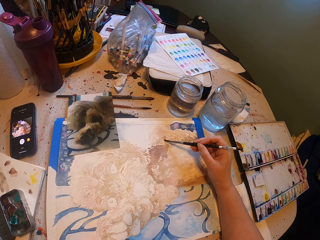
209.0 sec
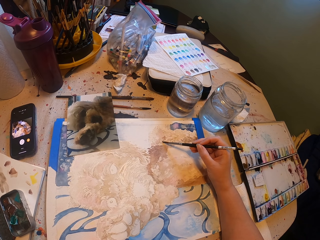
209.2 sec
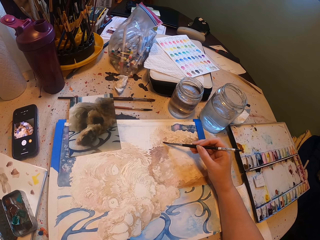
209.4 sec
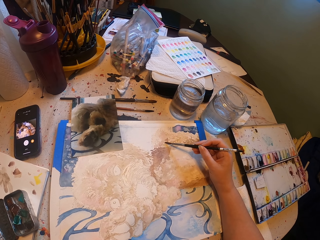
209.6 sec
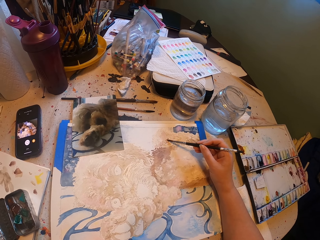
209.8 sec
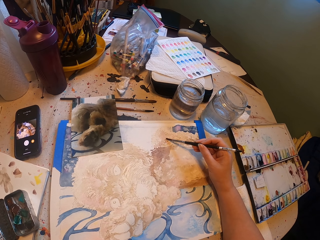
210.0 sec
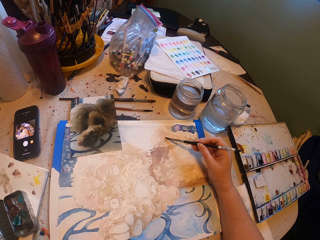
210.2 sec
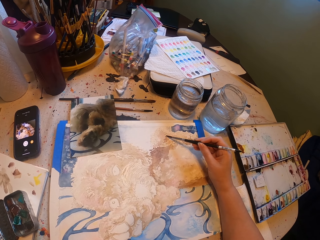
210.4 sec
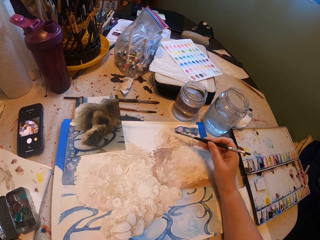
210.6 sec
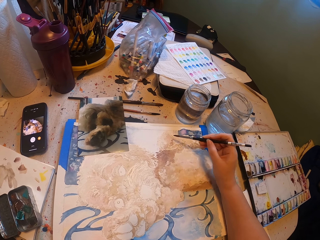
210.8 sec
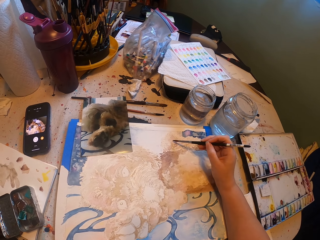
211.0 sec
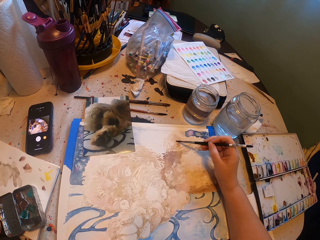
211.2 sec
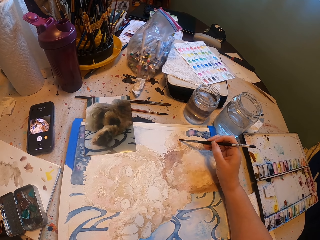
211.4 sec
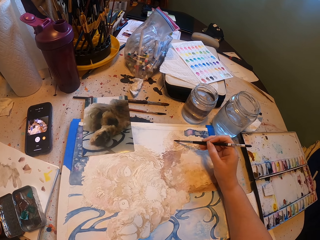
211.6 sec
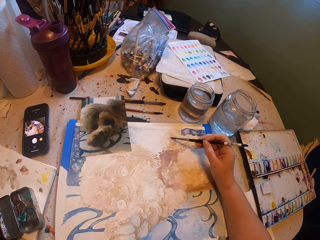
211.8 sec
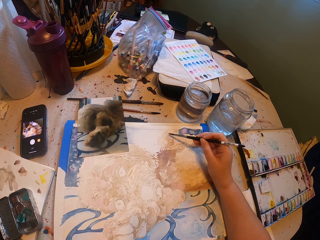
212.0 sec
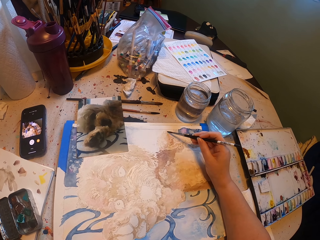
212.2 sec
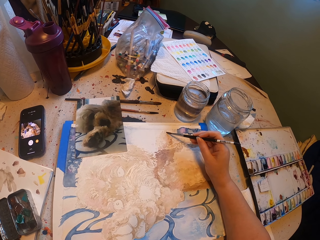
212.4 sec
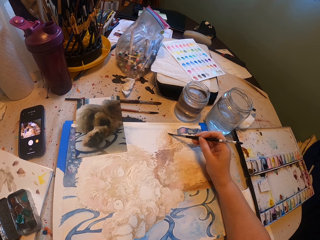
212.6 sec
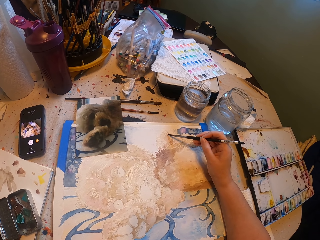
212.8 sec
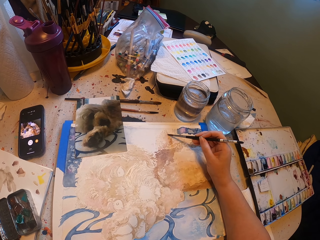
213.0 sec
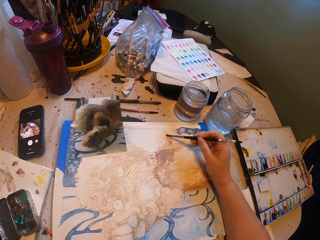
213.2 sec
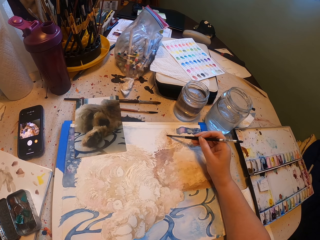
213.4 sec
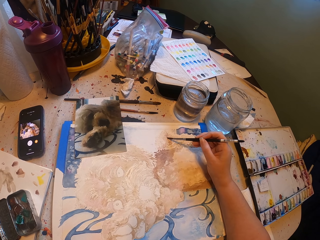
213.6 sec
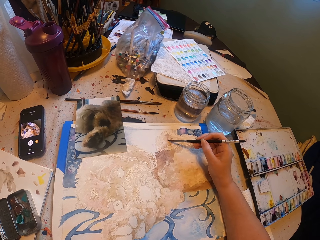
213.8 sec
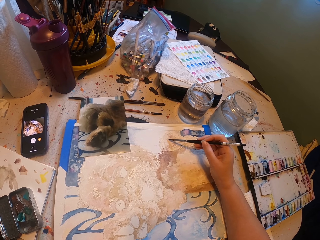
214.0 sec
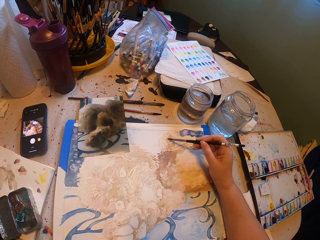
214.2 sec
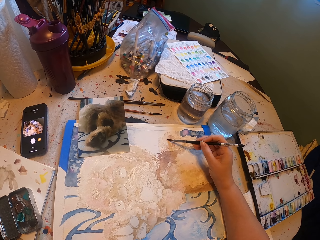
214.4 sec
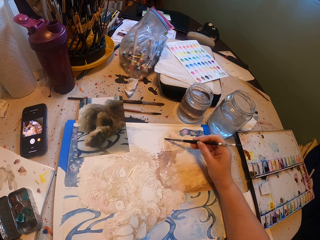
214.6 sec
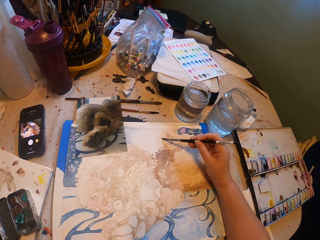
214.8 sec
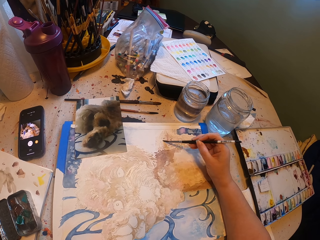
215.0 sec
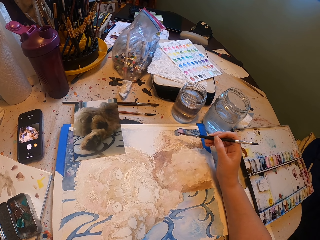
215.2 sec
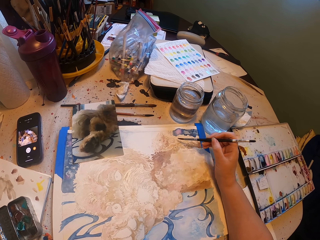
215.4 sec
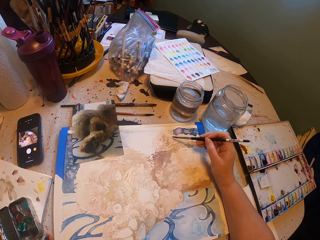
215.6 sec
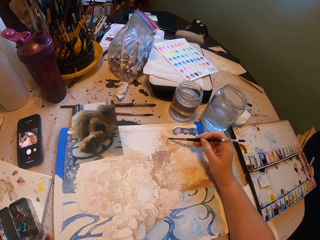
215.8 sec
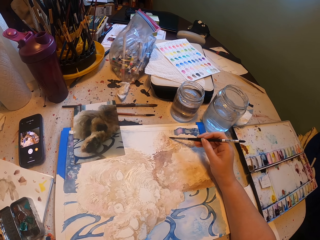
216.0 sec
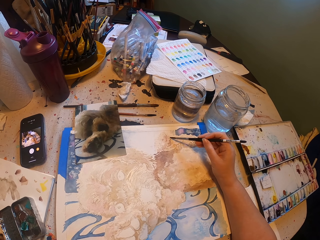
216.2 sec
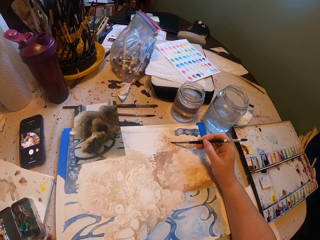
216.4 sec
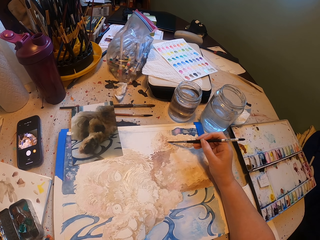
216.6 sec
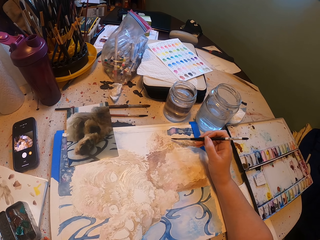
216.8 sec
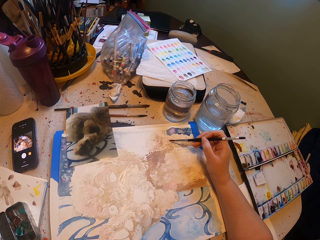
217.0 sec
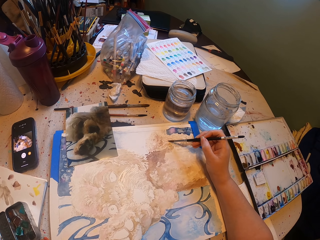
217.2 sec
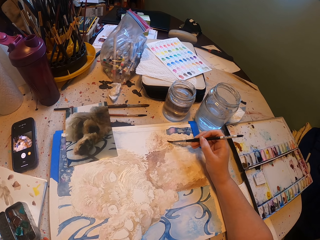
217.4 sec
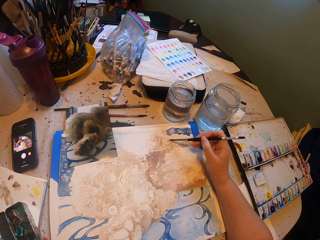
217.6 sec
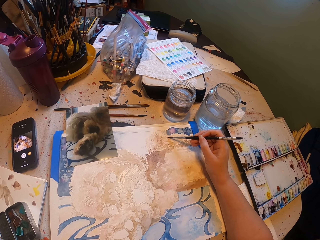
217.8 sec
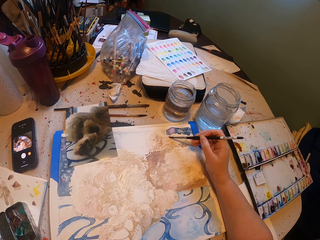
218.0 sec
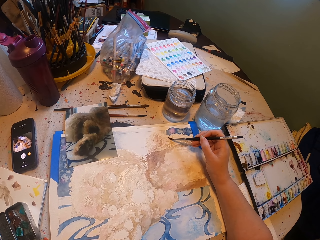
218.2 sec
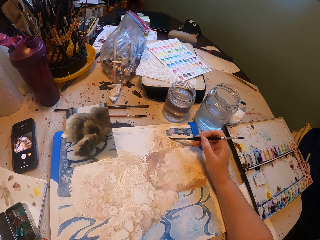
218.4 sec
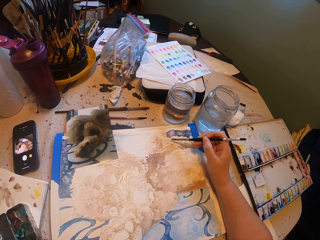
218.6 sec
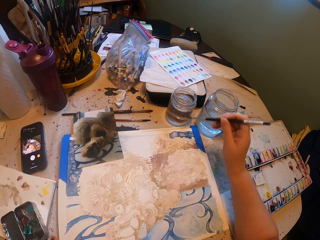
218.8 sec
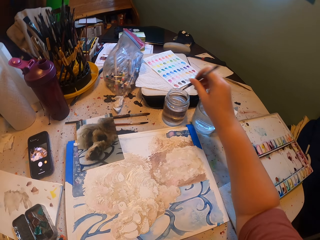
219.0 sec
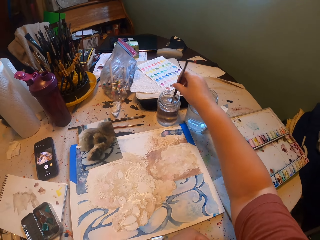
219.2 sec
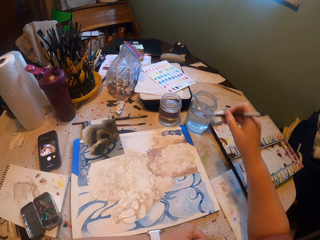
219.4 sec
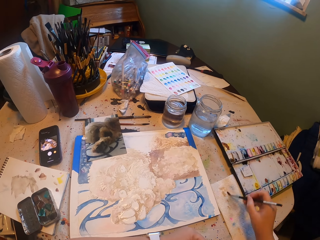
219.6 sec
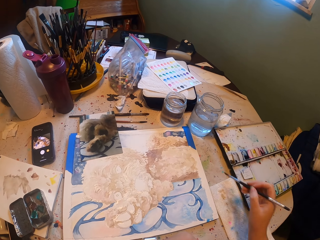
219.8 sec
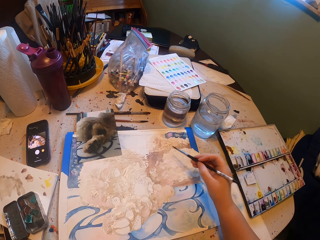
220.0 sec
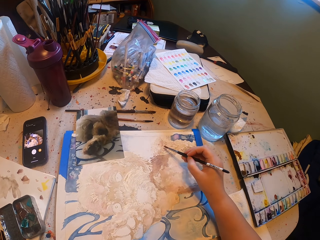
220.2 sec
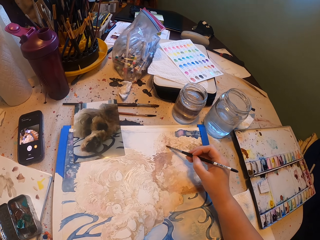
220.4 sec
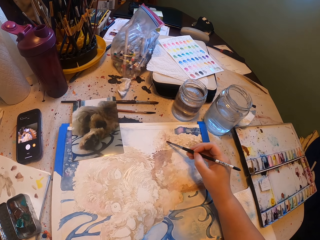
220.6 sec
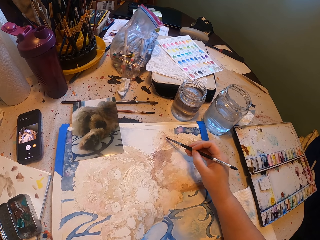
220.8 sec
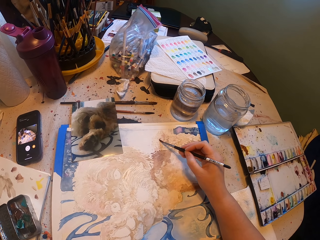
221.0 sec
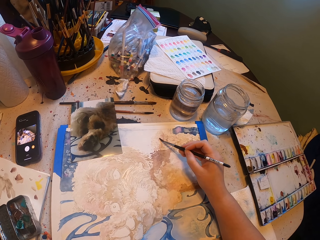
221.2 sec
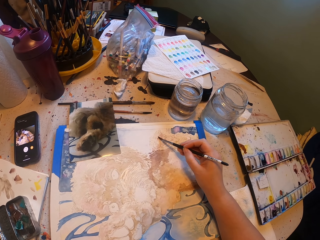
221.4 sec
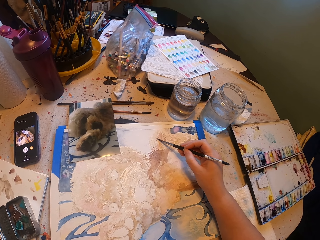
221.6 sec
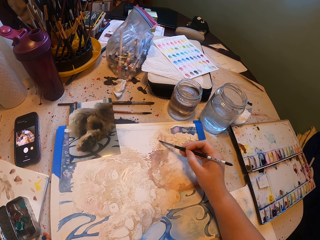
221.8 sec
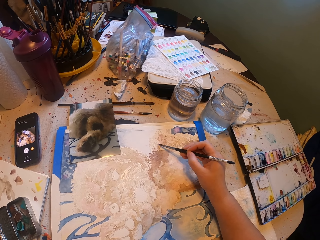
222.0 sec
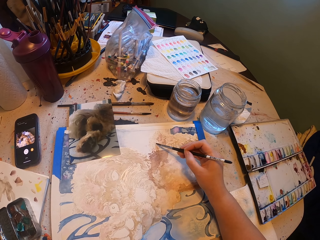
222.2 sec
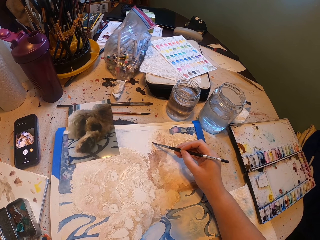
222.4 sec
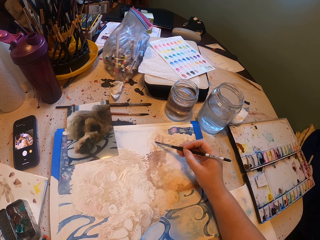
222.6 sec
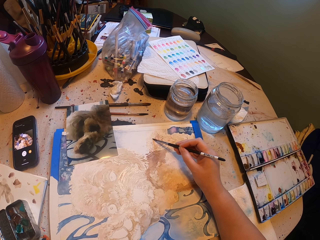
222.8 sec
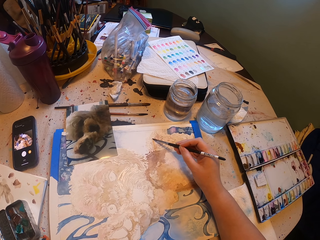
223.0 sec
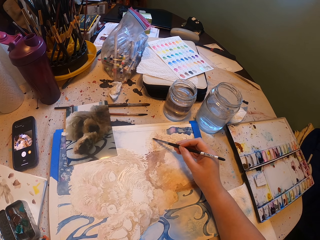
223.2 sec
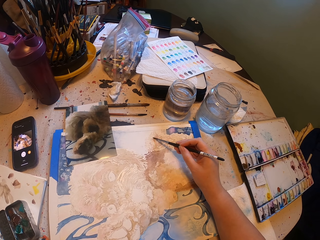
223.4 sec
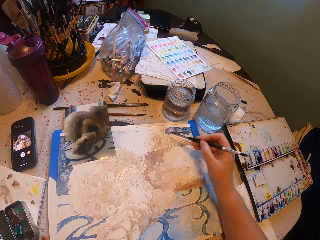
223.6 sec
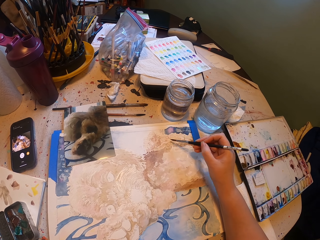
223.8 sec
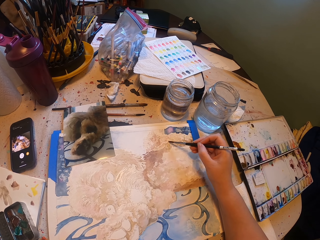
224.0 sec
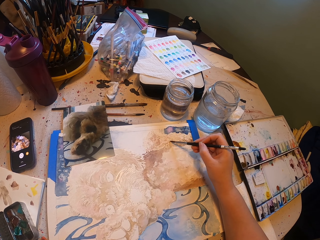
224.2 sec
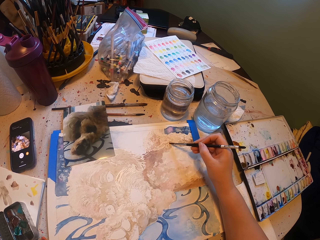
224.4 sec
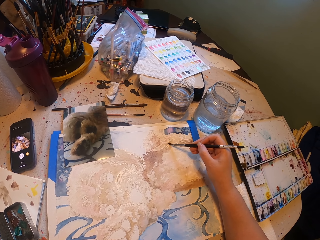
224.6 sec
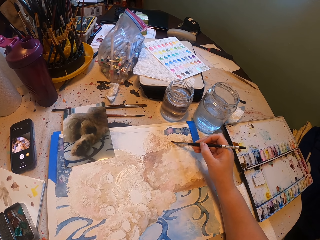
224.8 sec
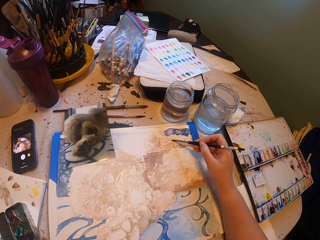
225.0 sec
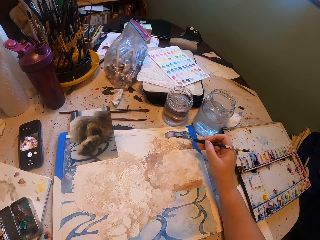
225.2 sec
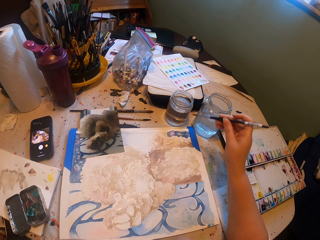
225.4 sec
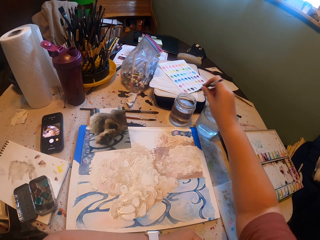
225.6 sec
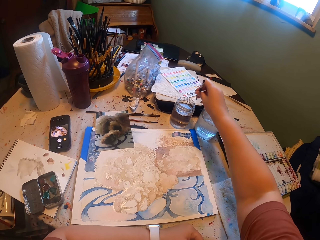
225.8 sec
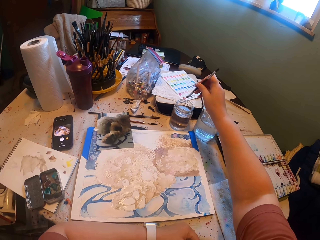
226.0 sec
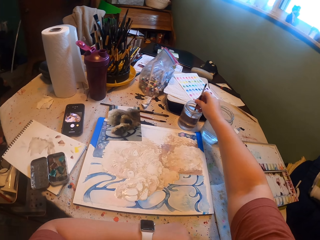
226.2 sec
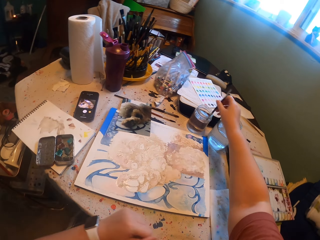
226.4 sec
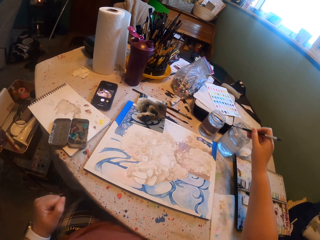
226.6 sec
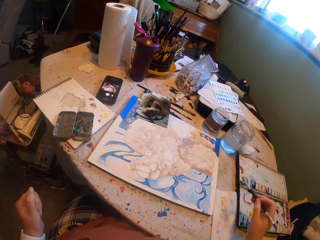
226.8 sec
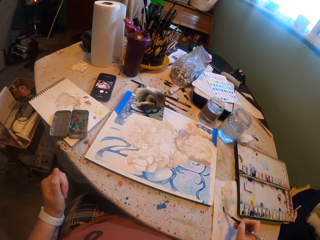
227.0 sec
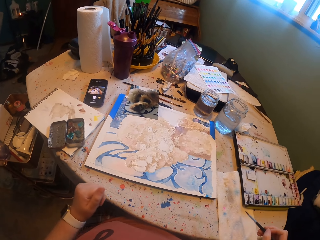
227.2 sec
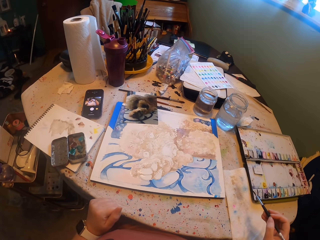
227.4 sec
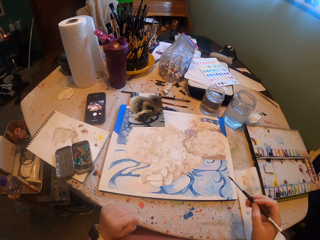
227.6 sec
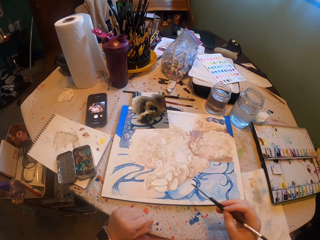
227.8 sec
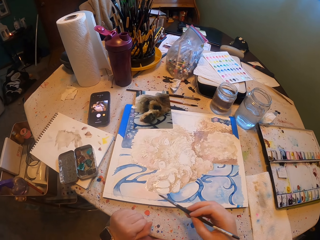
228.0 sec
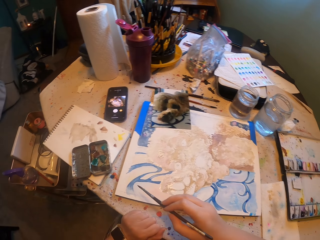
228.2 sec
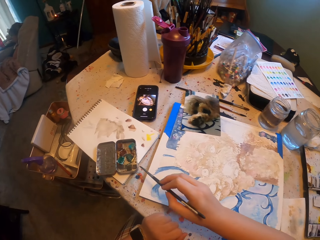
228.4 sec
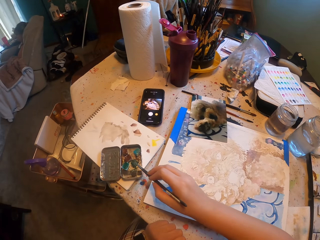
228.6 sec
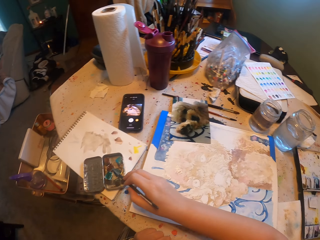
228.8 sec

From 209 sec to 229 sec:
The camera wearer wets the paintbrush in water. They wipe the paintbrush on the cloth. They draw the portrait. They wet the paintbrush in water. They wipe the paintbrush on the cloth. They look around.

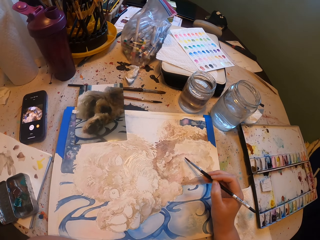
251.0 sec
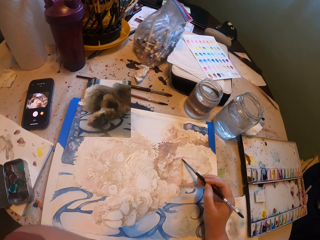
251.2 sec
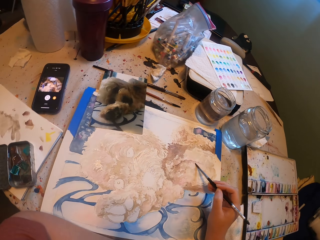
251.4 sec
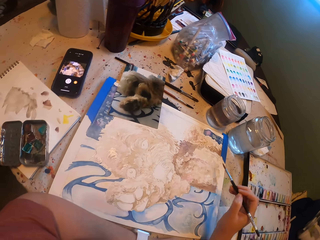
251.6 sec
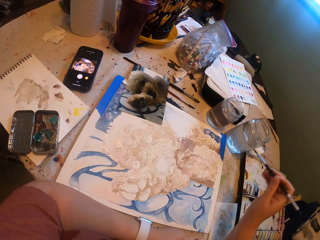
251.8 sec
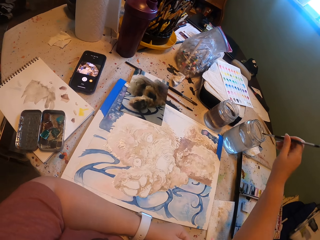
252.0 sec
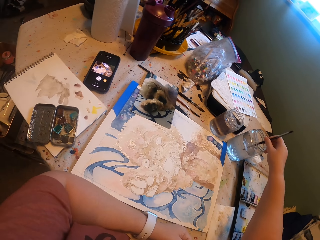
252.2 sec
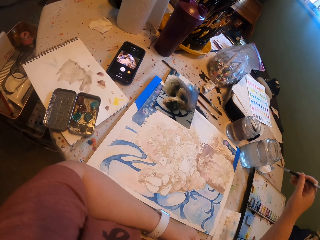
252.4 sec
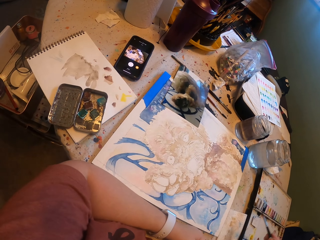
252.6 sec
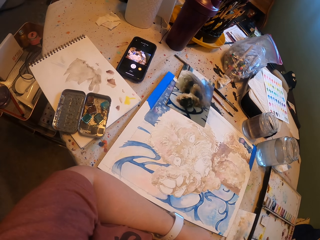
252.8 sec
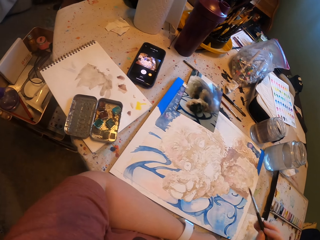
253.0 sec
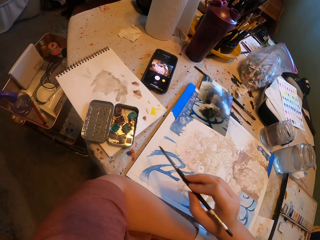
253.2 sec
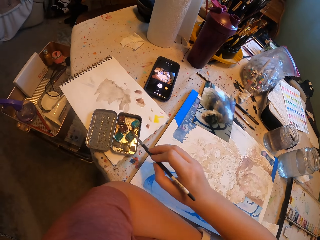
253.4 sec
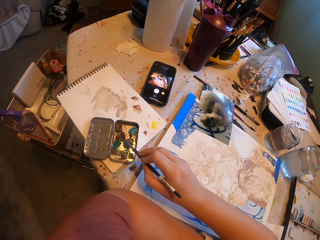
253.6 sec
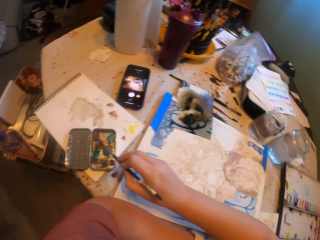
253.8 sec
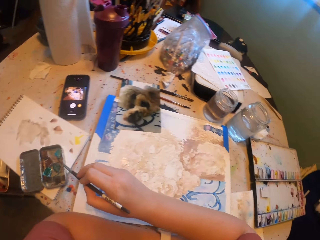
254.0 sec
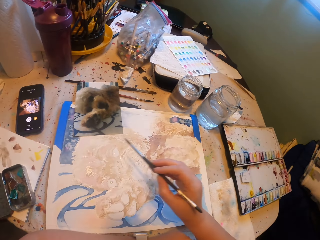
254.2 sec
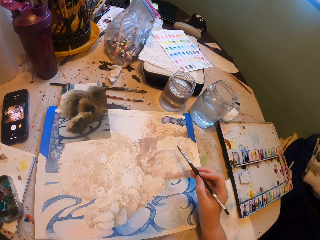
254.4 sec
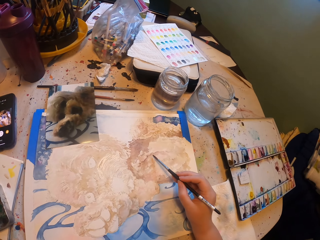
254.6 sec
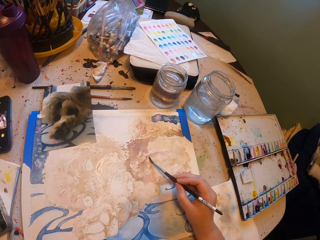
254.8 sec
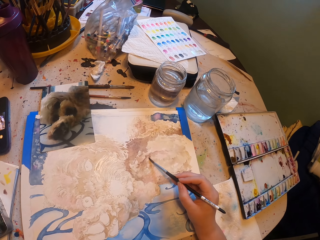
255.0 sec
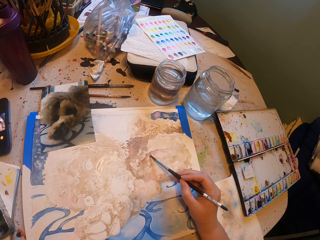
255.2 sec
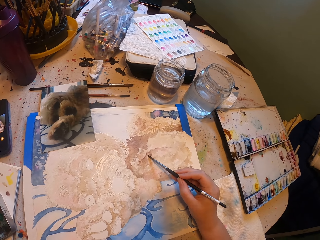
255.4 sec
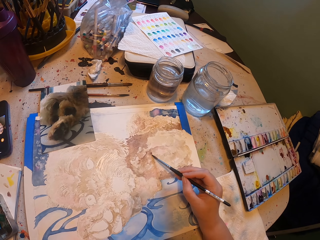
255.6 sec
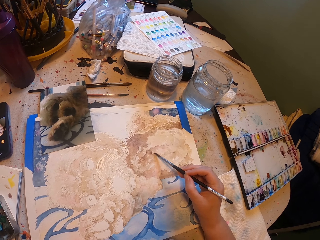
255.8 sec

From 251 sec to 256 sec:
The camera wearer wets the paintbrush in water. They dip the paintbrush in the paint. They draw the portrait.
